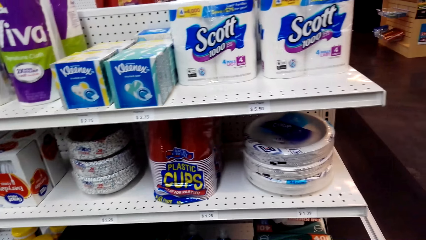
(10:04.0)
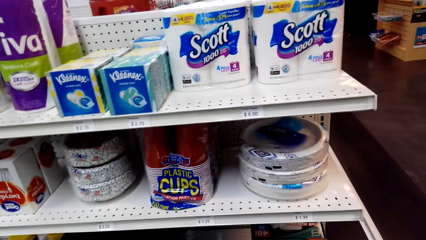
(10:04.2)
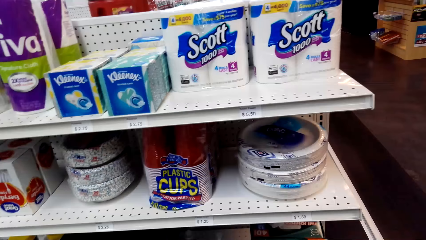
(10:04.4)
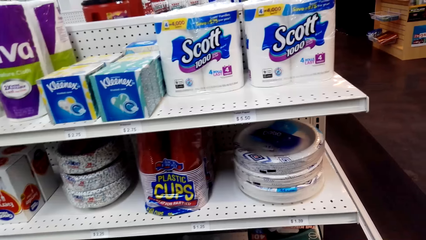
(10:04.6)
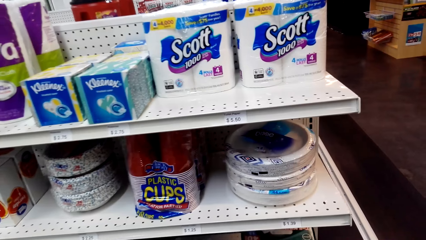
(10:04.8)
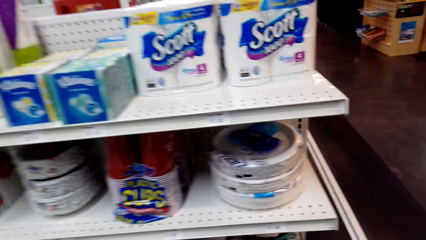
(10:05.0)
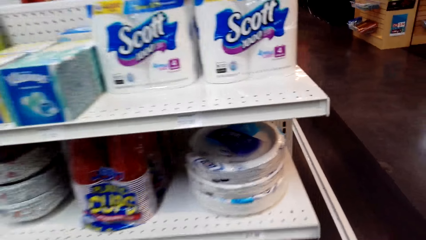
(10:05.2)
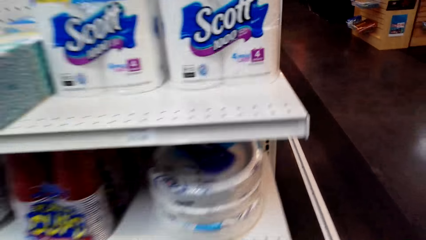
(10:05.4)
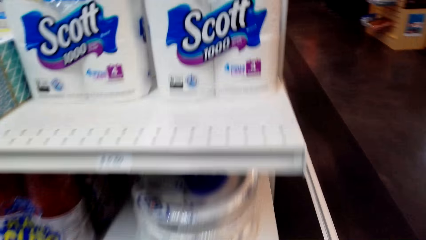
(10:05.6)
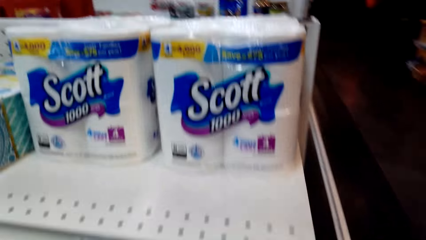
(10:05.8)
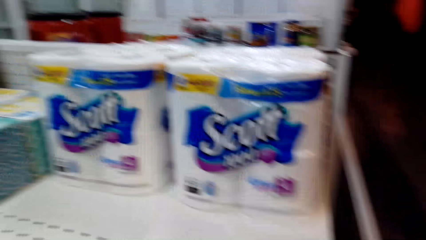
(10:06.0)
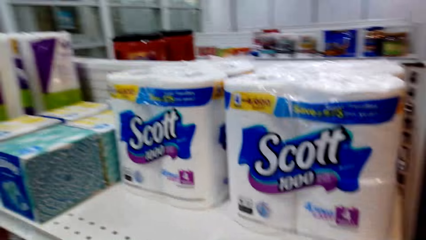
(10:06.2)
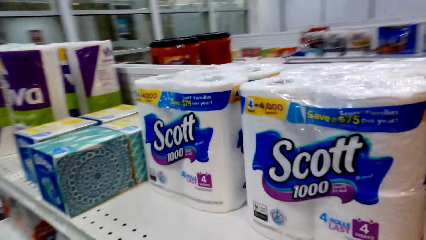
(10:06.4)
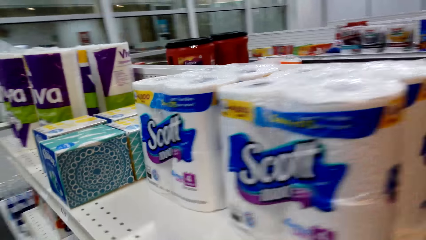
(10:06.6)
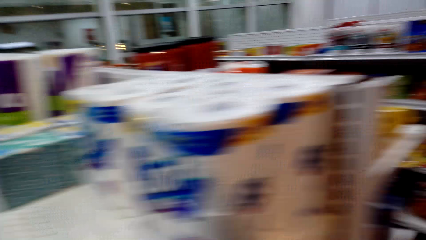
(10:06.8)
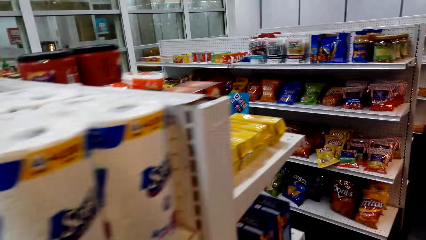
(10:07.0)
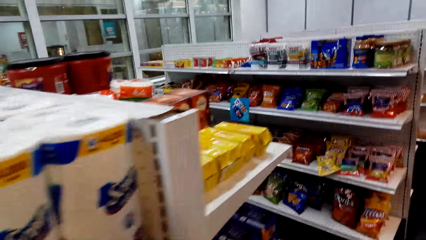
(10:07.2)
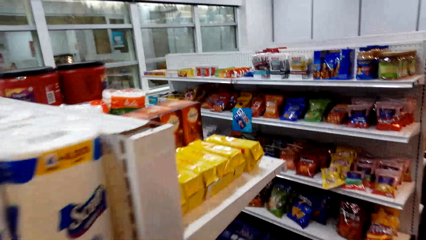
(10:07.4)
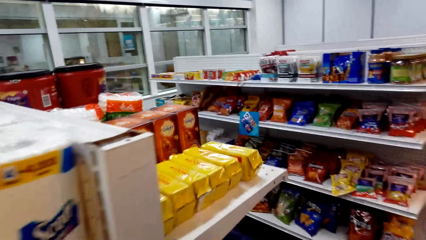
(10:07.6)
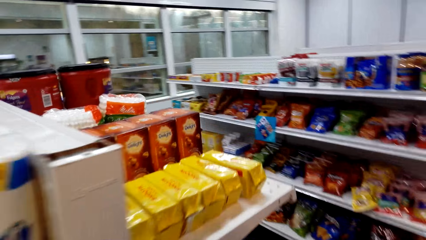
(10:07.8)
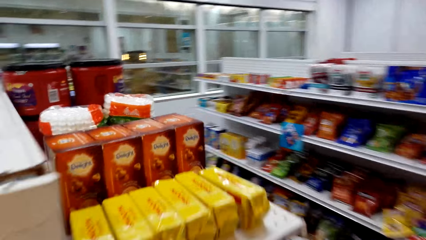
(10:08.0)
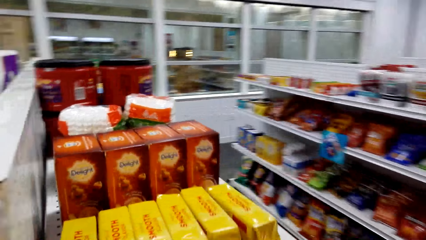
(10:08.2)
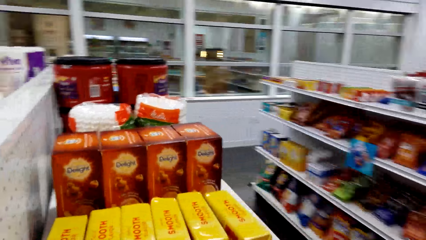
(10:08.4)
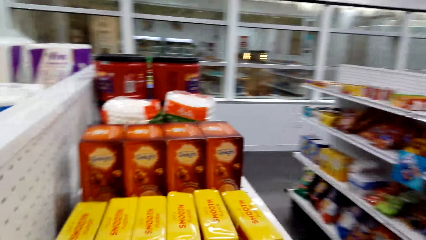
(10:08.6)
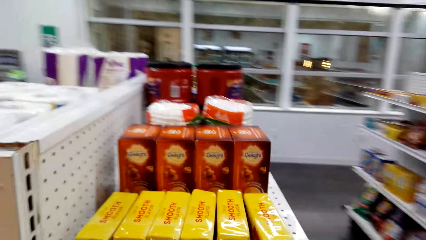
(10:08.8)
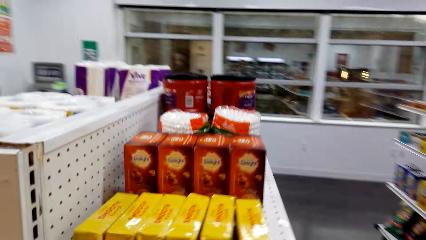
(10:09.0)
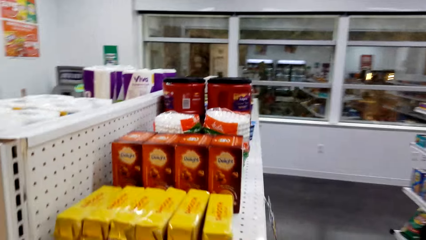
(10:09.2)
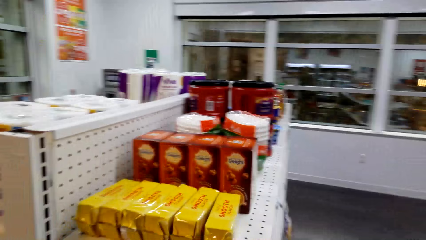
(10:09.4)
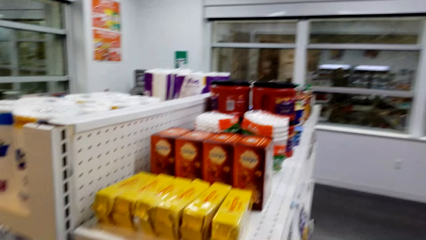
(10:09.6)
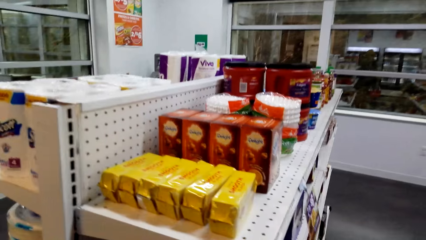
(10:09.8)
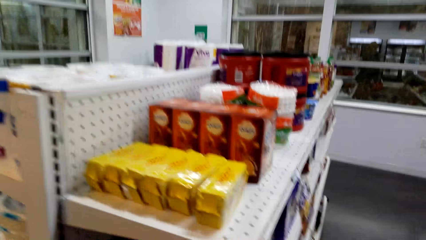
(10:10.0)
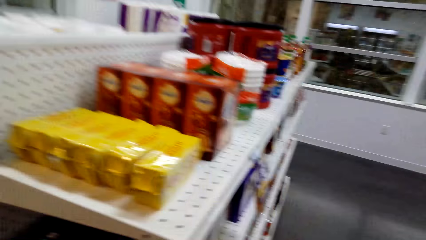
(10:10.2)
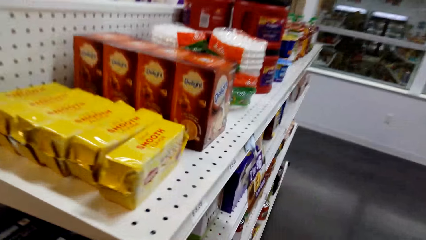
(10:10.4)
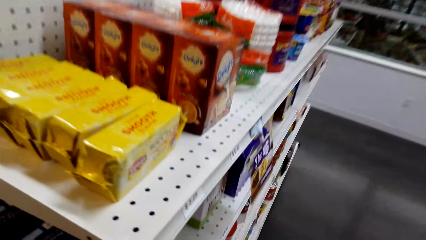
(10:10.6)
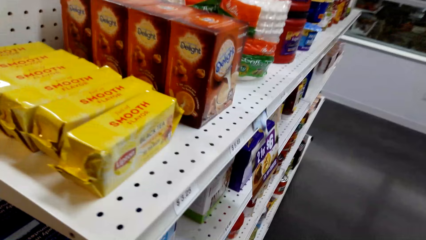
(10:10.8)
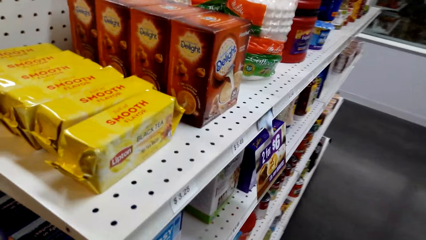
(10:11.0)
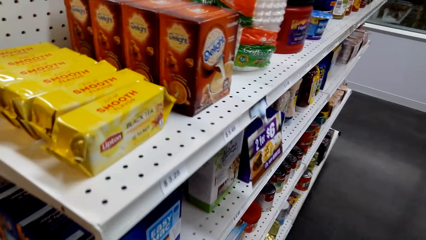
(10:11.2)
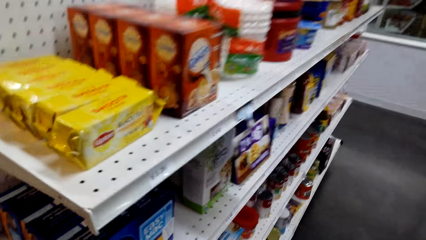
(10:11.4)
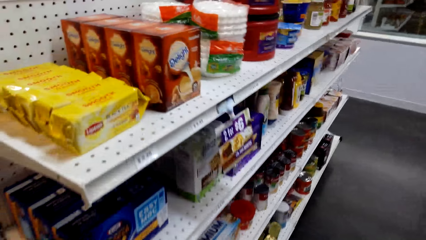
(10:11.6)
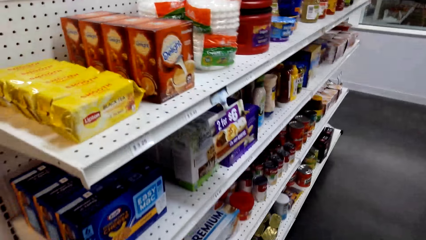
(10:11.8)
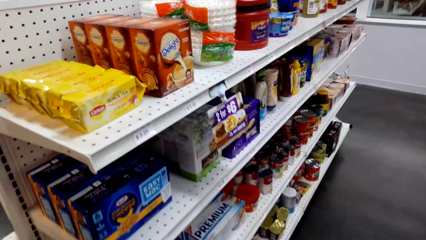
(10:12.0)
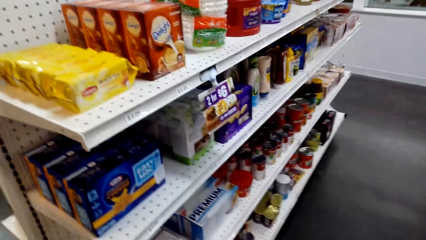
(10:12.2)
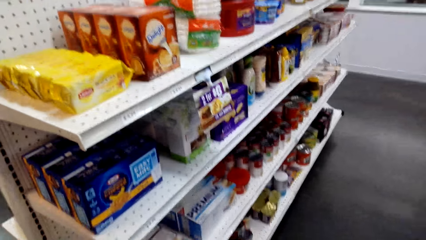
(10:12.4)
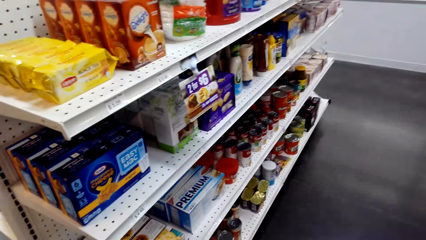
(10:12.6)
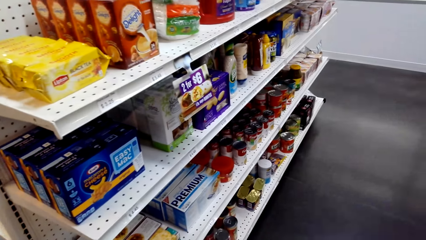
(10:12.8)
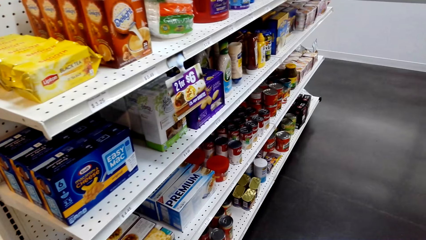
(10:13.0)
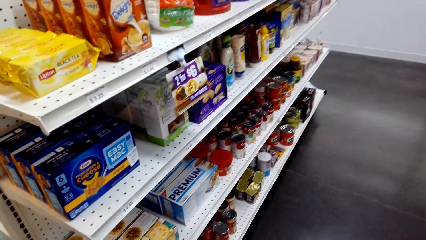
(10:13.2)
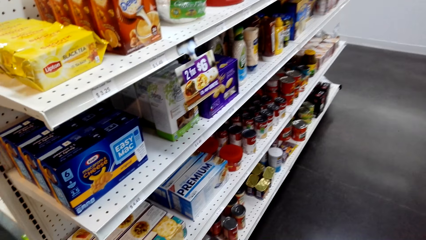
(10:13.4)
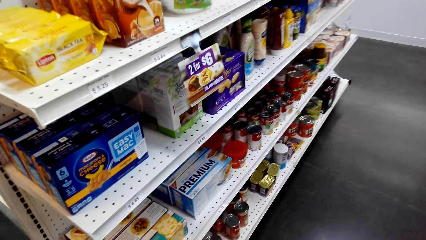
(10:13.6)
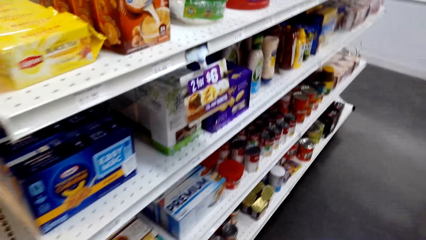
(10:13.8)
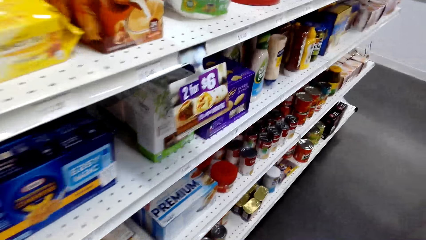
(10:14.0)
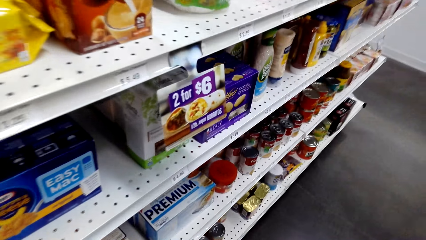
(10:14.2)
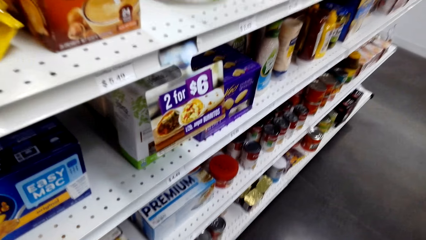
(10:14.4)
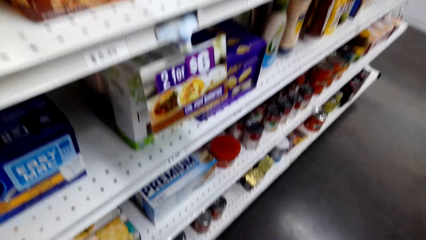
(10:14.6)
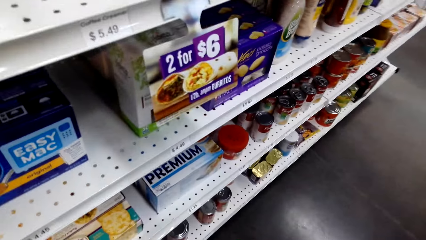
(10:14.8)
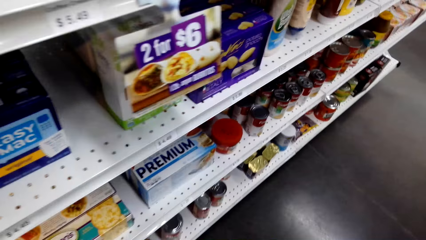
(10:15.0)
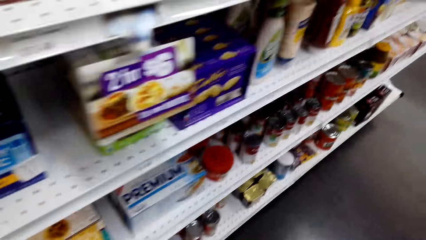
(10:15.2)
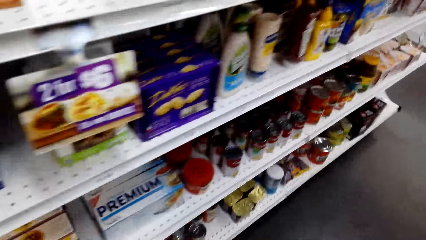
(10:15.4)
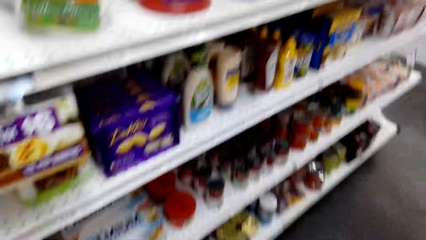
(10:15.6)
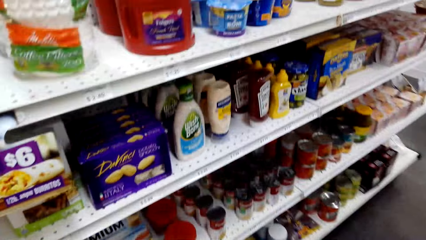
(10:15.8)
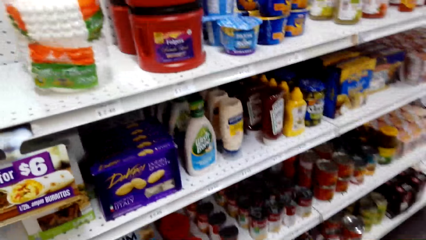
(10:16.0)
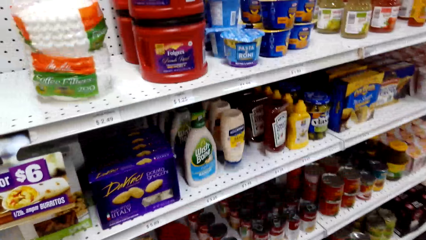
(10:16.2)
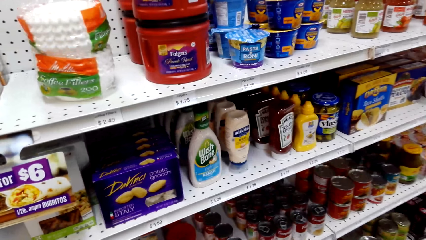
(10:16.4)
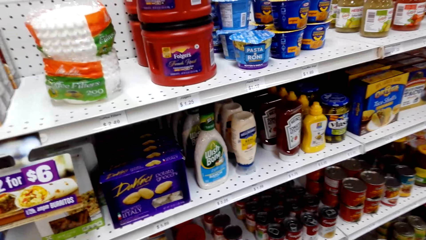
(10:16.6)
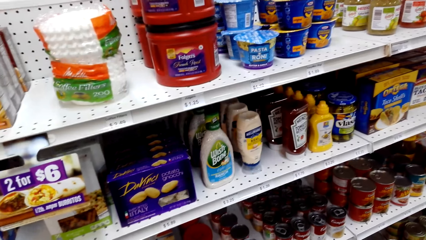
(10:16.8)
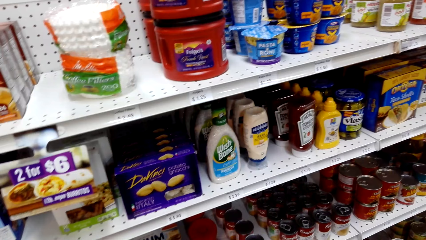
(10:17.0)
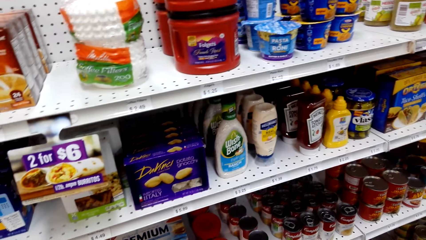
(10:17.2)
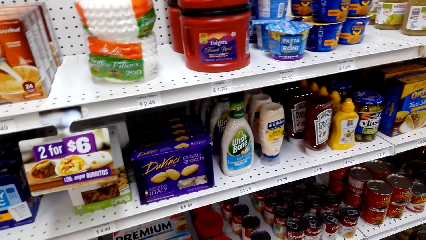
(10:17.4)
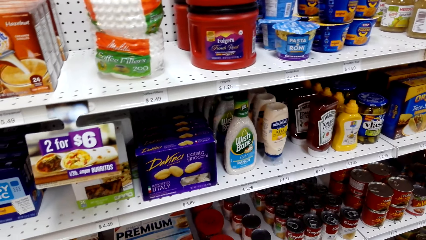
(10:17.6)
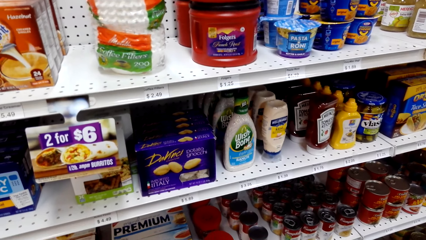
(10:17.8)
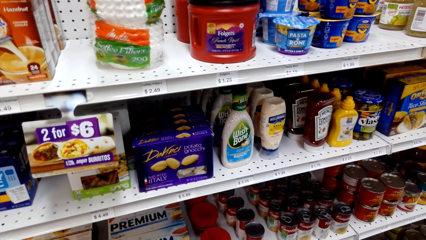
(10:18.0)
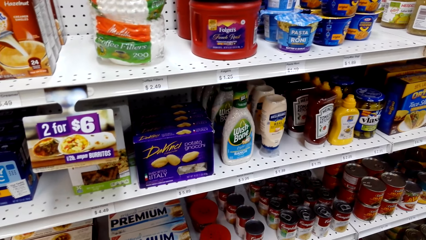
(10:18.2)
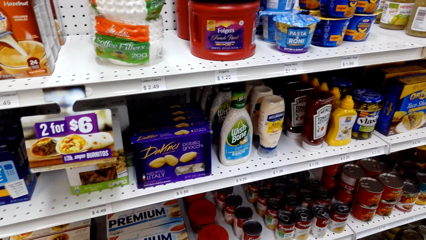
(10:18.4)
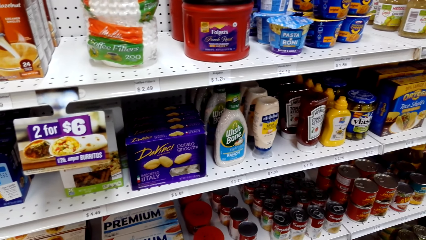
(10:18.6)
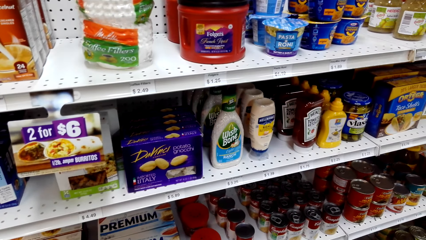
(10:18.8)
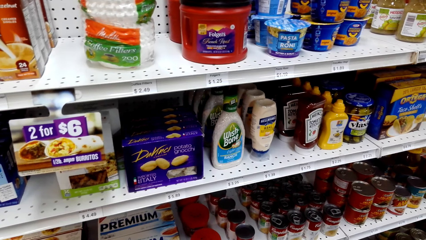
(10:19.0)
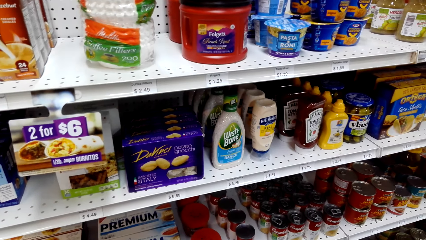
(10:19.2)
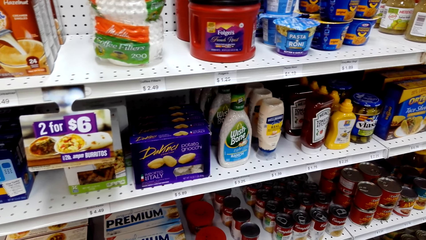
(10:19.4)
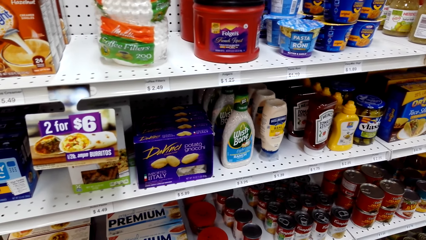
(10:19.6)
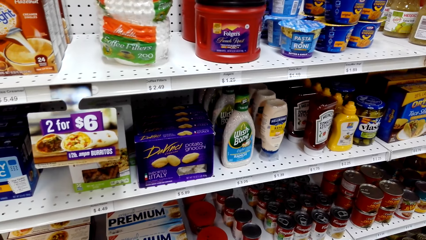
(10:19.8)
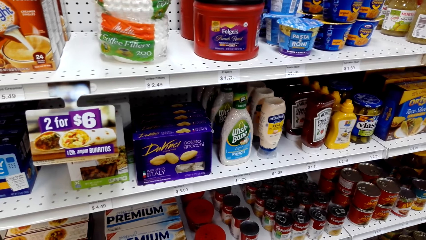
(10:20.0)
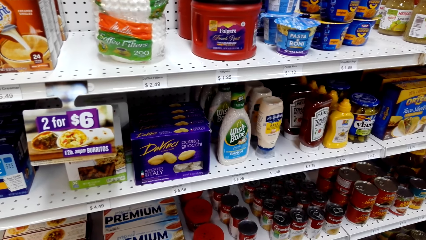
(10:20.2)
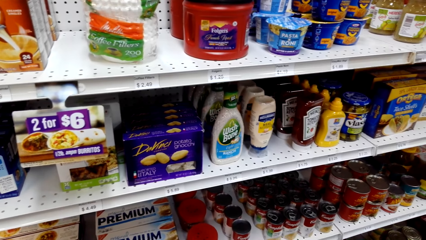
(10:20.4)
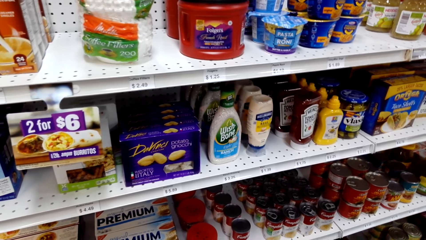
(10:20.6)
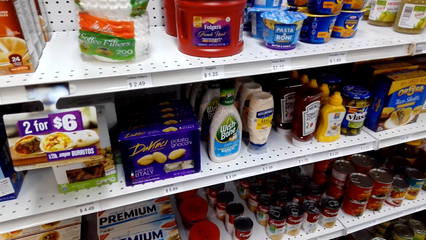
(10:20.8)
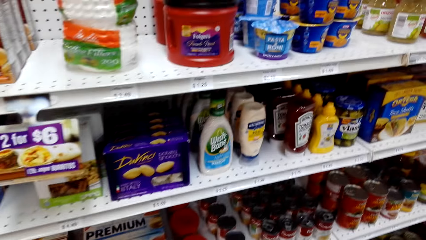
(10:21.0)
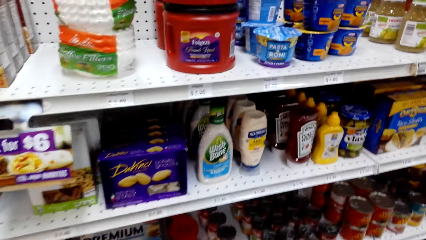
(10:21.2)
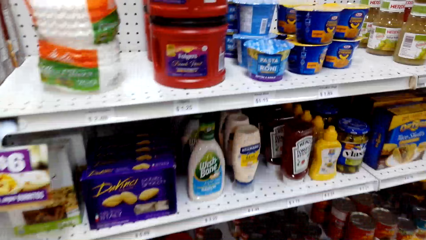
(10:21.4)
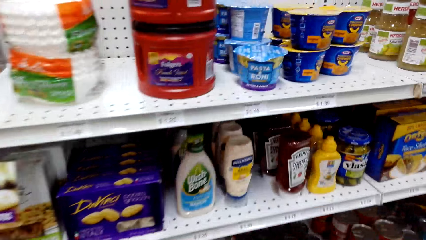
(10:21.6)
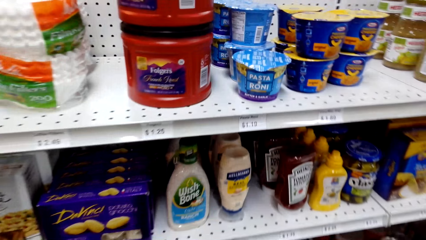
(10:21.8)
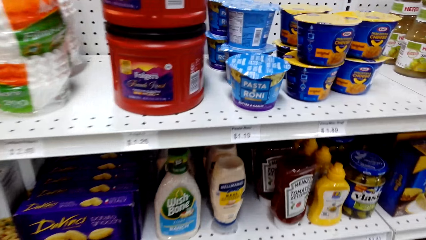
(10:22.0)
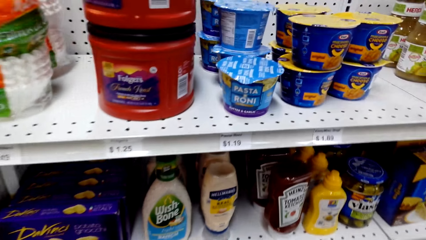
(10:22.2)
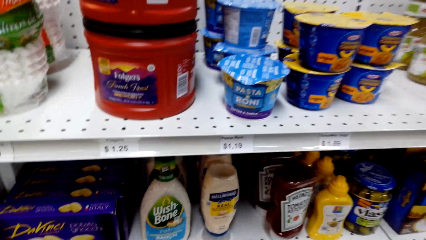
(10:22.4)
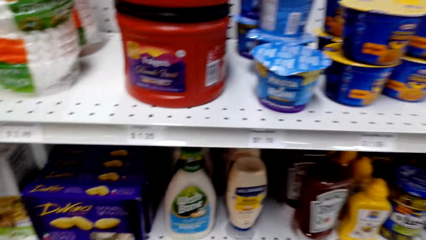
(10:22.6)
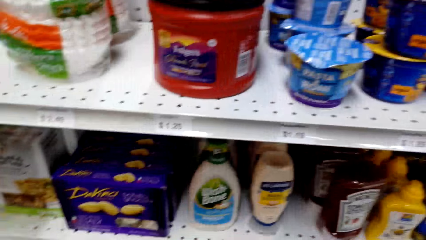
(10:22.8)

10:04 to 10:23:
The camera wearer walks around. They walk around again. They look at the shelves. They turn to the side.
